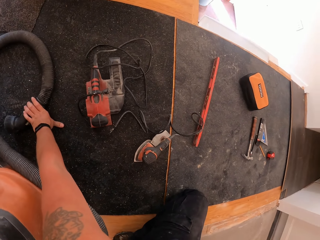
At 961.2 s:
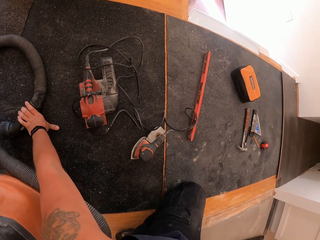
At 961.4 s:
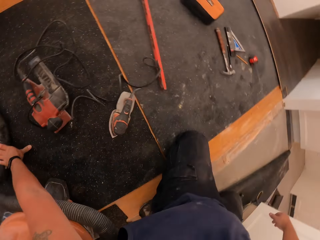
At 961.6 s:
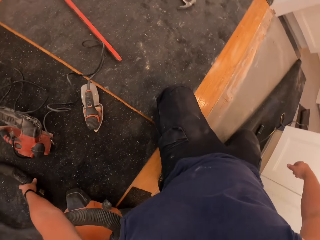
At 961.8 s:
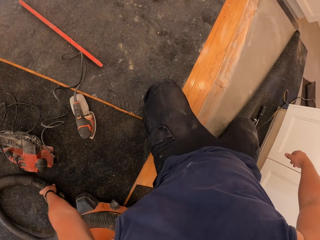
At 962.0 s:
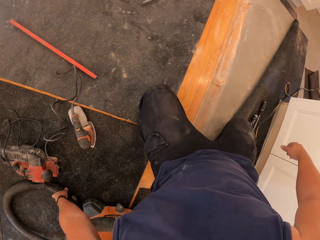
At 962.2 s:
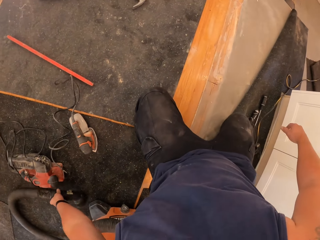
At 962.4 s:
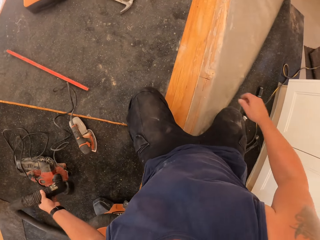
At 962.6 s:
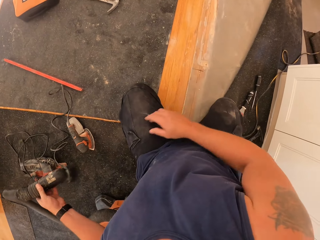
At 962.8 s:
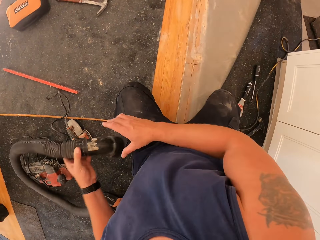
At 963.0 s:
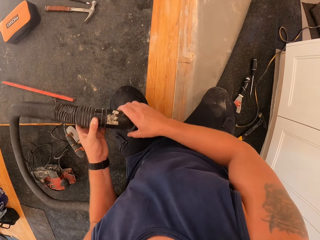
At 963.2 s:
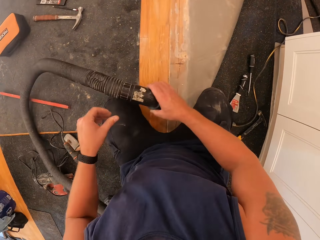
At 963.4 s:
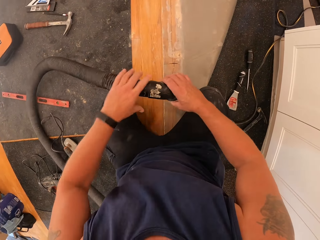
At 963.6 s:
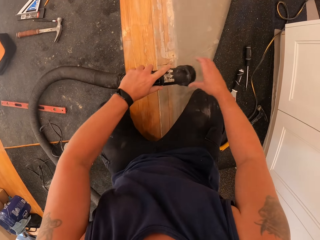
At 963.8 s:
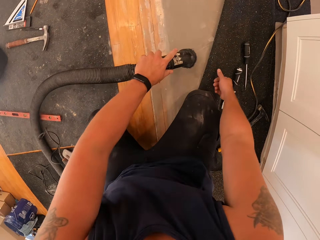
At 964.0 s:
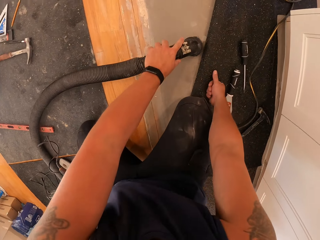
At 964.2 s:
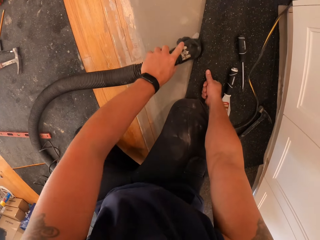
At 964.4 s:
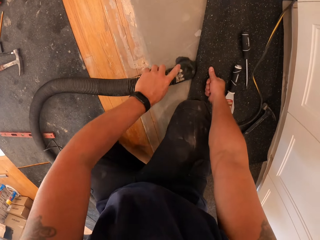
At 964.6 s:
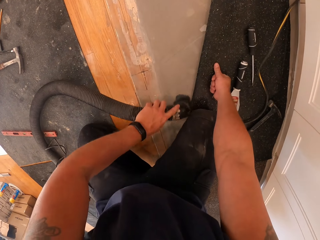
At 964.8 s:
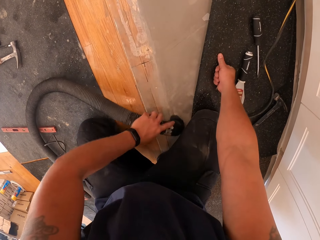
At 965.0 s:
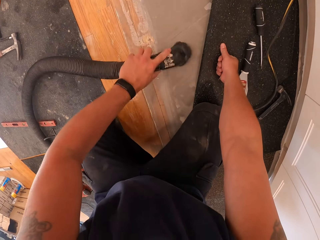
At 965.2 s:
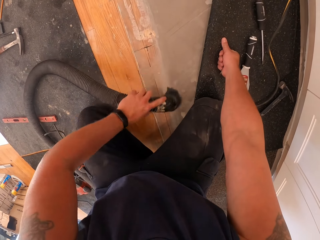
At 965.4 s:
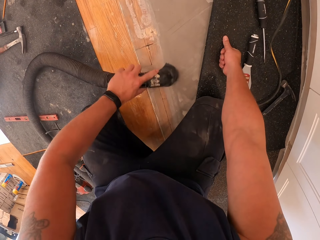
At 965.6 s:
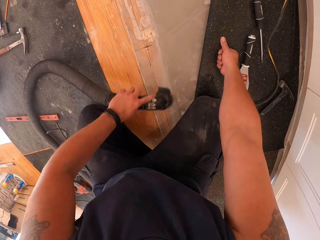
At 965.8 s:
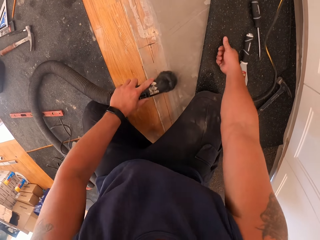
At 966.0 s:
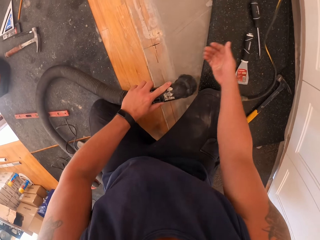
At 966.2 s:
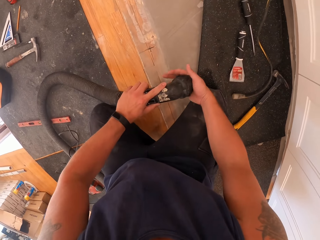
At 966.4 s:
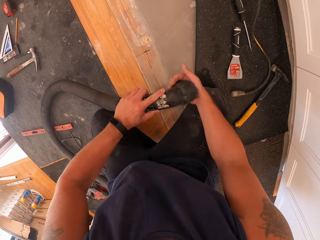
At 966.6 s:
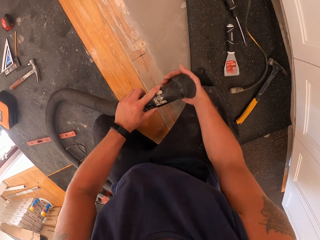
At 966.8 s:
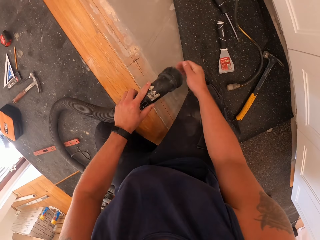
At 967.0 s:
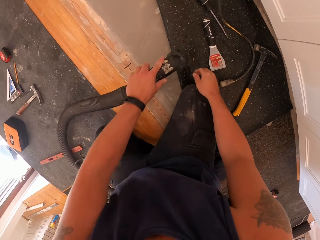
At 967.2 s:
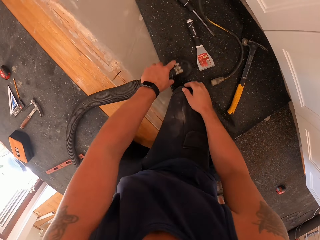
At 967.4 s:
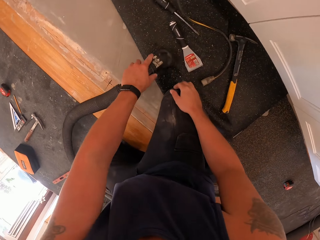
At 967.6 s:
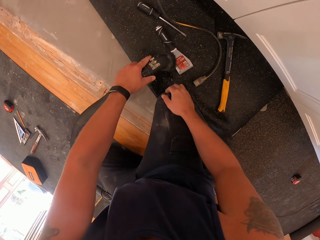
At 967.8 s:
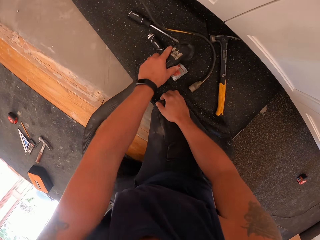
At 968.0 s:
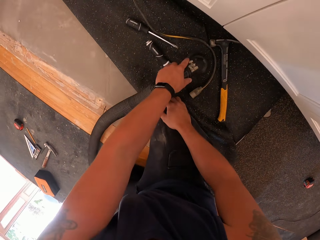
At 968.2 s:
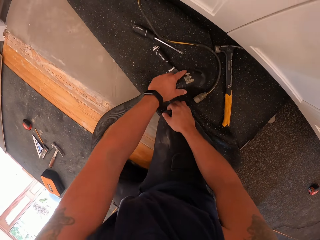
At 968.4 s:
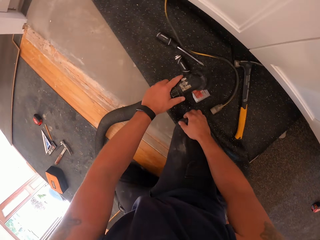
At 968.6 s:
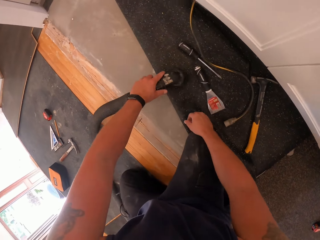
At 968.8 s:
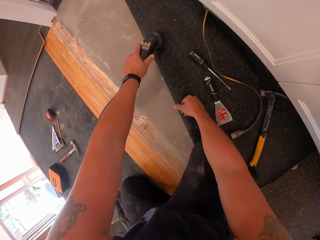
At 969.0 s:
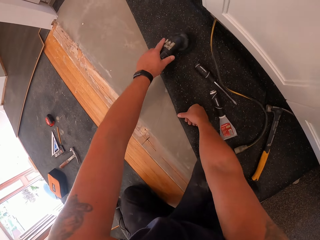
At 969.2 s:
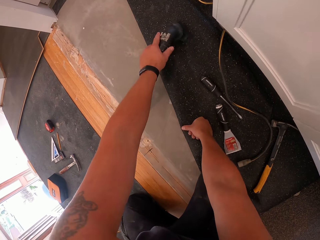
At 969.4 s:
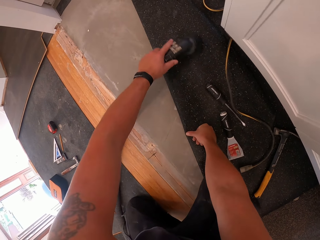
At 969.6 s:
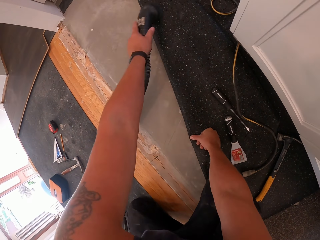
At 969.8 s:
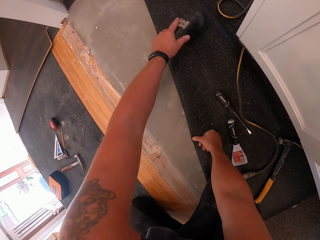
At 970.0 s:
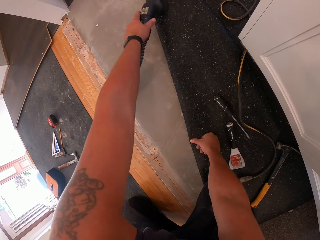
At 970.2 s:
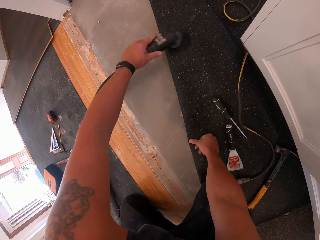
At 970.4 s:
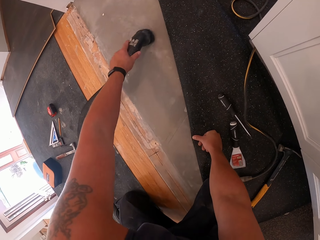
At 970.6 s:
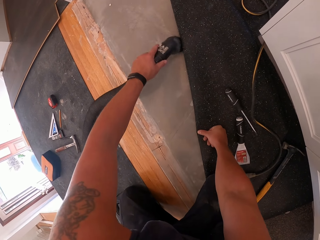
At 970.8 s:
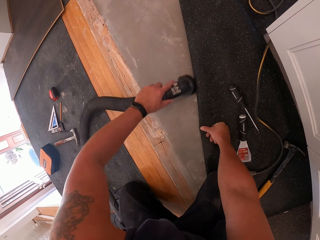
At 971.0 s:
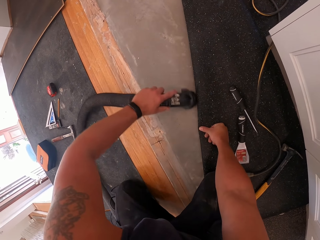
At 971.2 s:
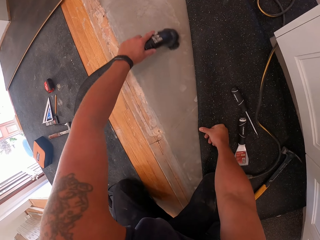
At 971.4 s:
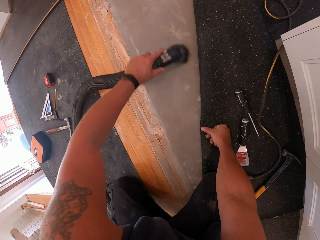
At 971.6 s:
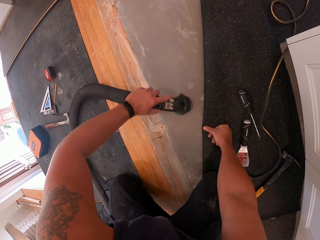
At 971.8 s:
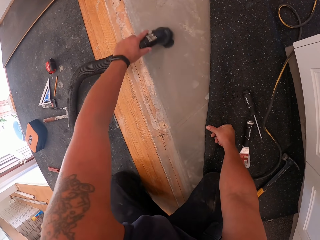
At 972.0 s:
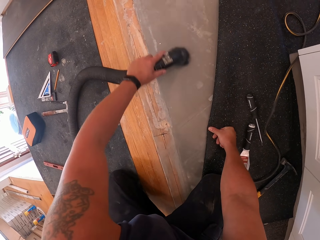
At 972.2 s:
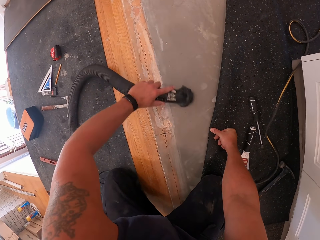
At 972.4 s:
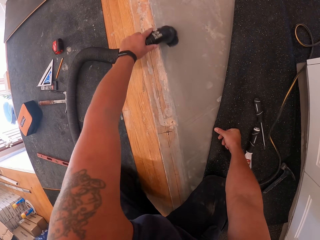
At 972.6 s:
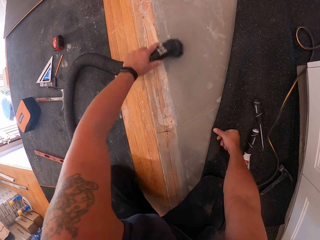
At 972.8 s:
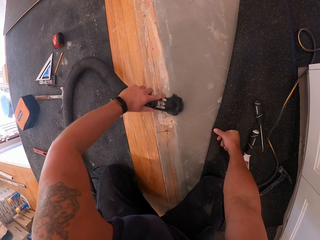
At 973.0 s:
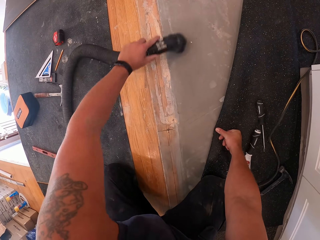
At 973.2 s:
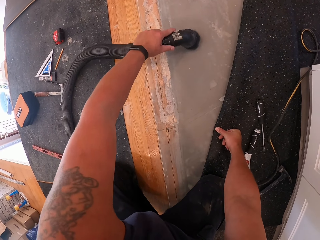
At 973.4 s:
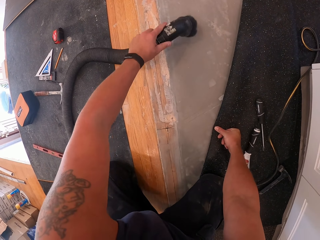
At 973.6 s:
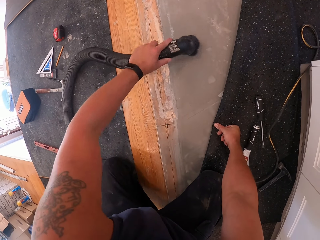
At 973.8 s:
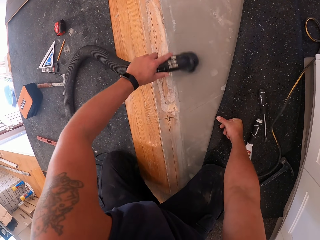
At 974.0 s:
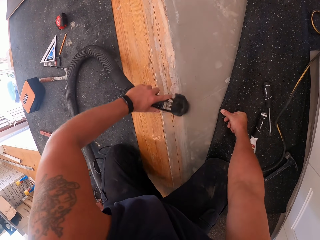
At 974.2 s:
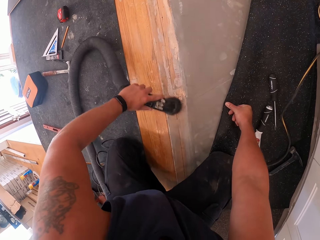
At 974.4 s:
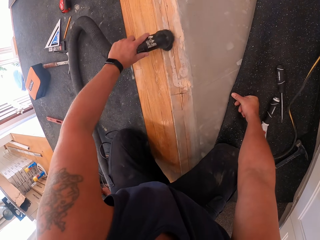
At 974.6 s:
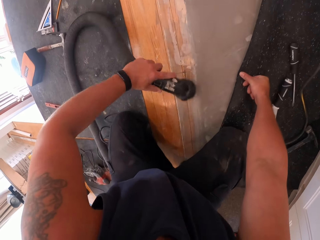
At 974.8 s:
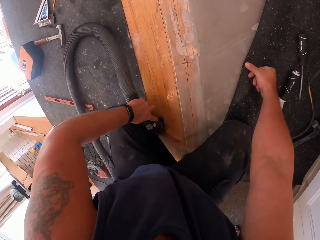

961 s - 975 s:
The camera wearer picks a nozzle or suction set of a vacuum cleaner with his left hand. He passes the nozzle to his right hand. He passes the nozzle to his left hand. He holds the suction set with both his hands. He places his right hand on the carpet. He vacuums the floor board with the vacuum cleaner. He puts his right hand on the vacuum cleaner nozzle. He wipes the part of the cleaner with his right hand. He vacuums foot mats with the vacuum cleaner. He vacuums the floor board with the vacuum cleaner.

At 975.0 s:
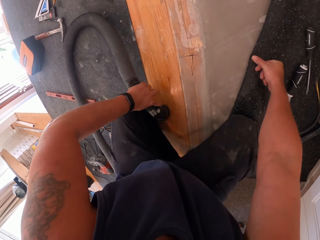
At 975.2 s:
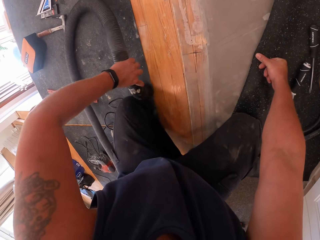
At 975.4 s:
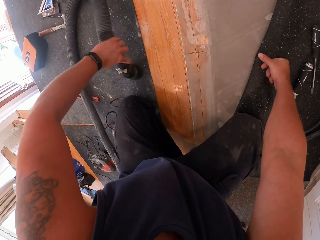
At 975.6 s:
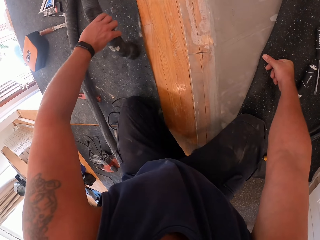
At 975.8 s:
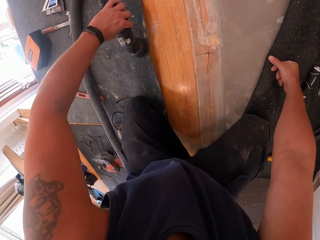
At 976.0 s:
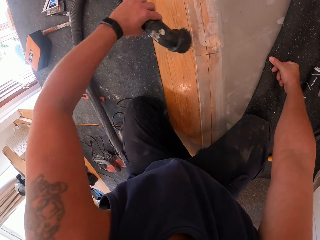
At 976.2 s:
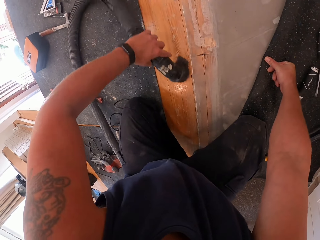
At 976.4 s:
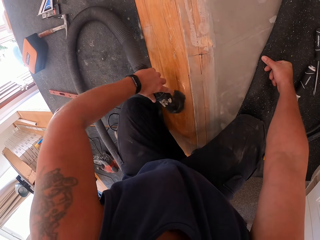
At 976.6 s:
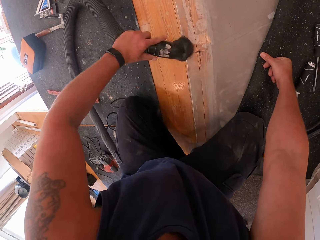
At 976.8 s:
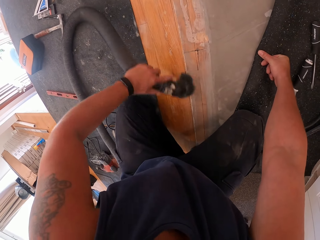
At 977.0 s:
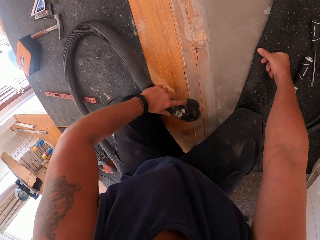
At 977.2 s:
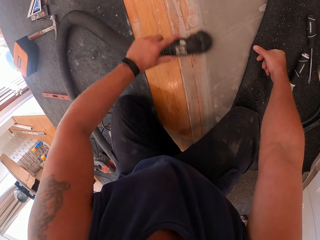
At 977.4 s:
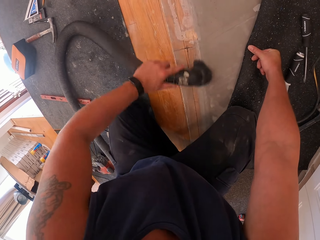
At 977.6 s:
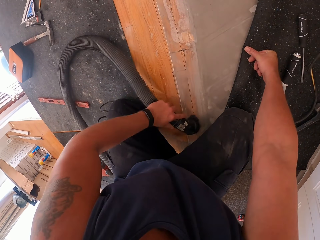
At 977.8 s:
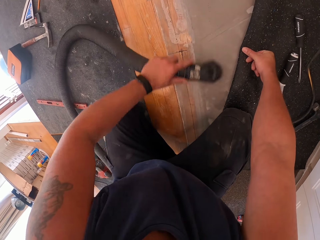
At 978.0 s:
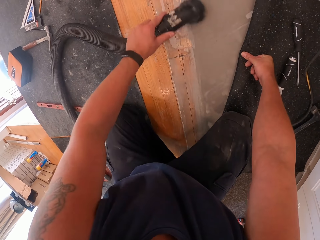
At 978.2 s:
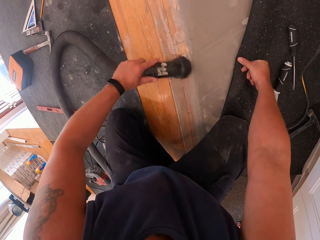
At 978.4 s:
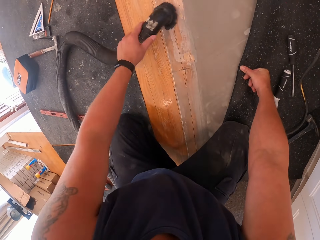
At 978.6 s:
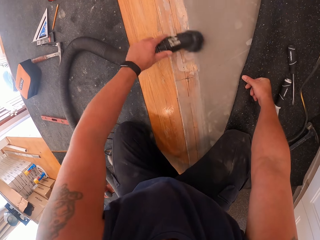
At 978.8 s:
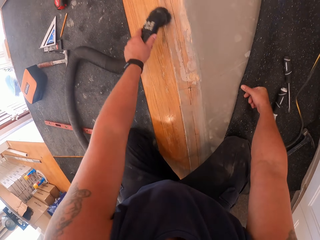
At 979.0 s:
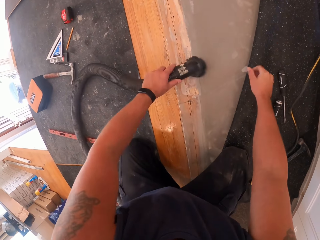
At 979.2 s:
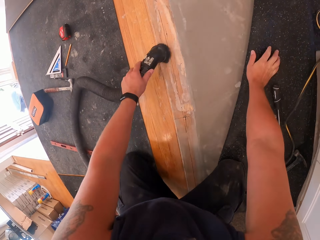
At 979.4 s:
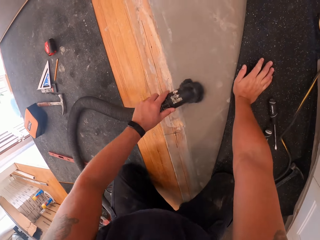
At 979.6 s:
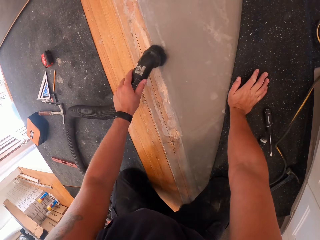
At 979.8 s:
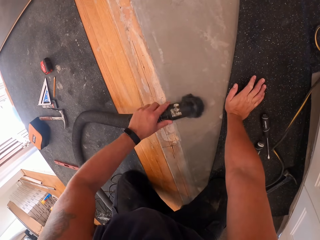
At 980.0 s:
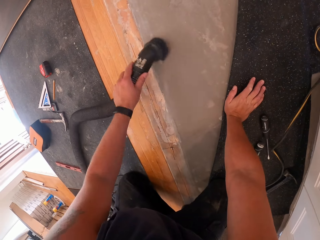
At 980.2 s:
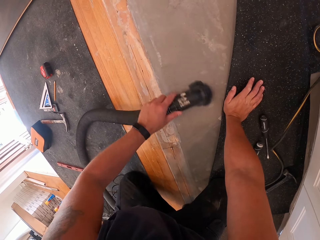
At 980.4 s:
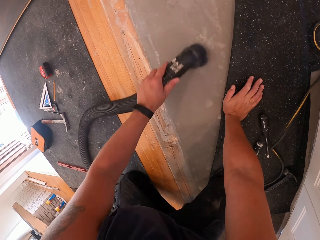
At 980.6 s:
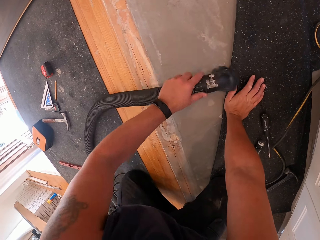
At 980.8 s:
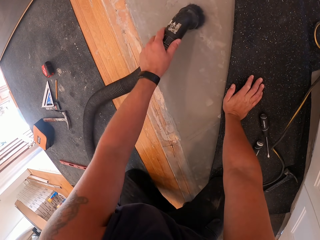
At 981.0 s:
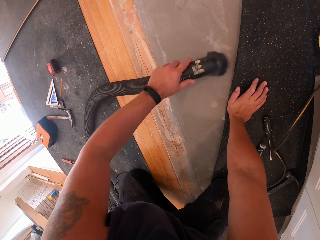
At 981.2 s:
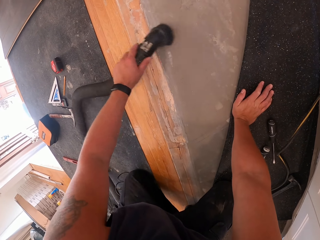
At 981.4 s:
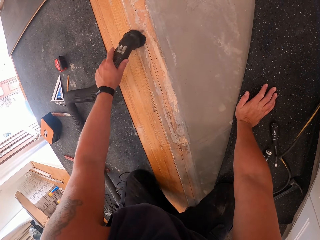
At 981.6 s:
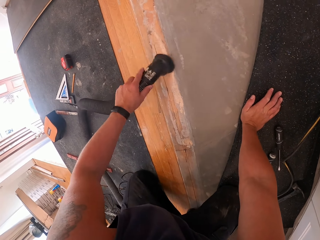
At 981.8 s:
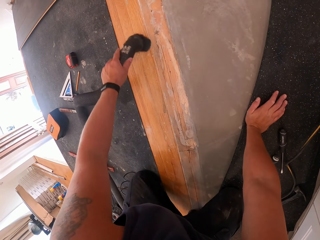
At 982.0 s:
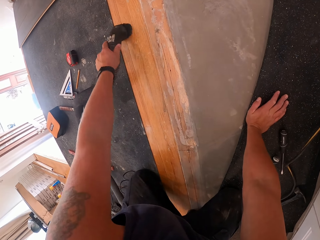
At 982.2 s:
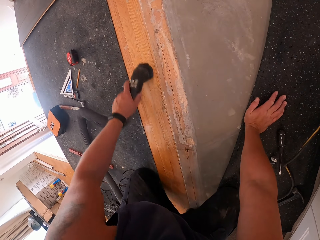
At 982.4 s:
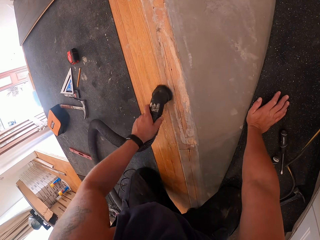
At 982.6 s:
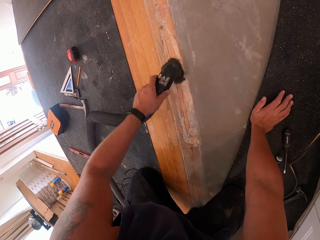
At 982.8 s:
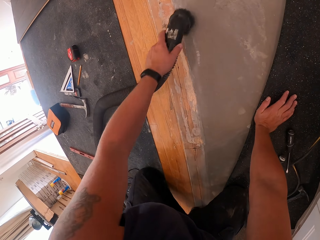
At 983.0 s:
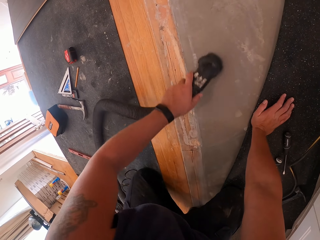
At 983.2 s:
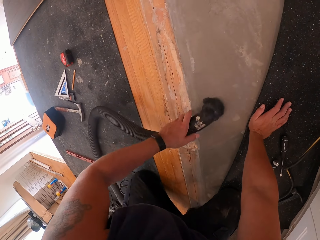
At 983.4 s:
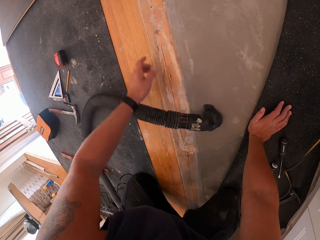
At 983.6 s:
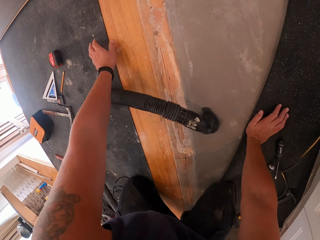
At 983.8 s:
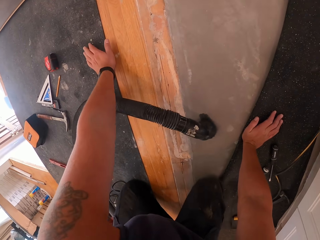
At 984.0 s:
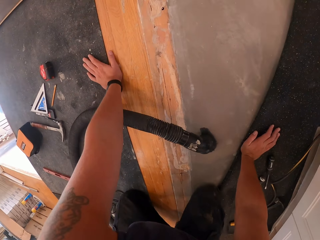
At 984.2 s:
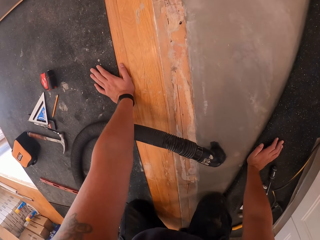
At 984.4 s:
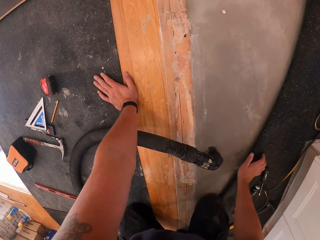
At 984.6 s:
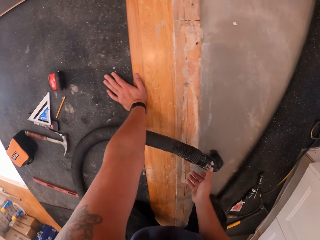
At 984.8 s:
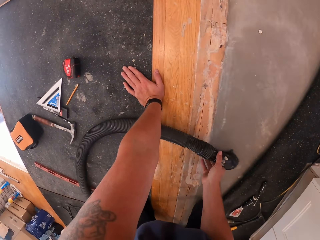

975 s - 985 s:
The camera wearer drops the vacuum cleaner nozzle on the floor board.
